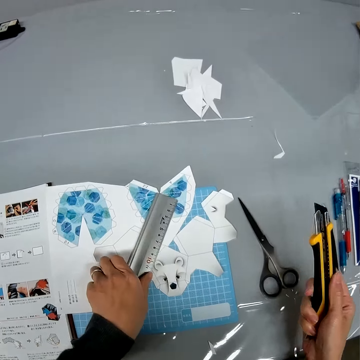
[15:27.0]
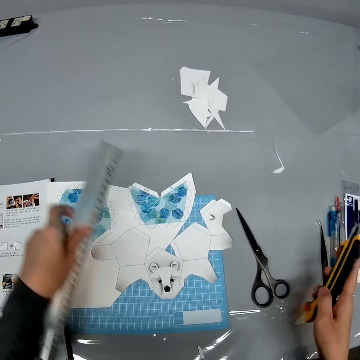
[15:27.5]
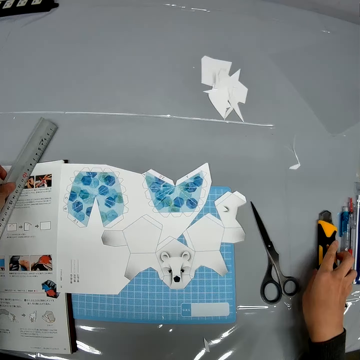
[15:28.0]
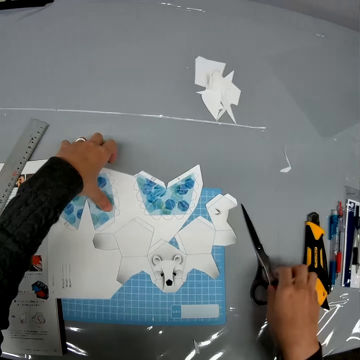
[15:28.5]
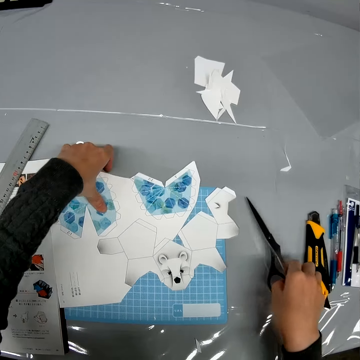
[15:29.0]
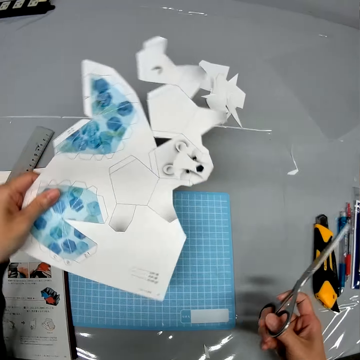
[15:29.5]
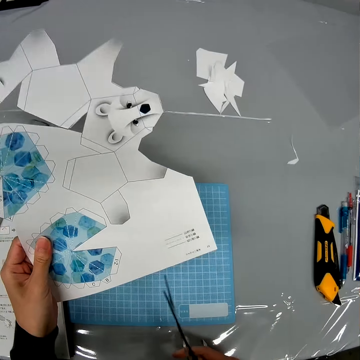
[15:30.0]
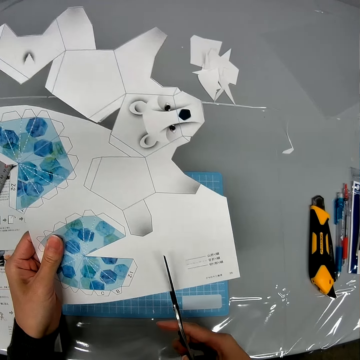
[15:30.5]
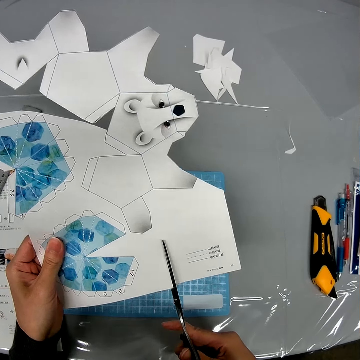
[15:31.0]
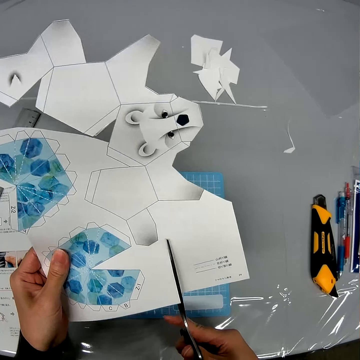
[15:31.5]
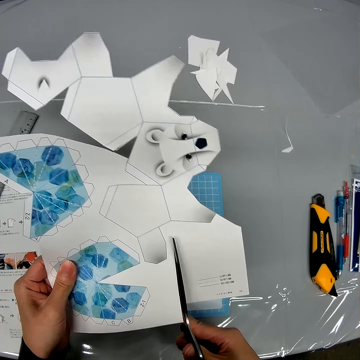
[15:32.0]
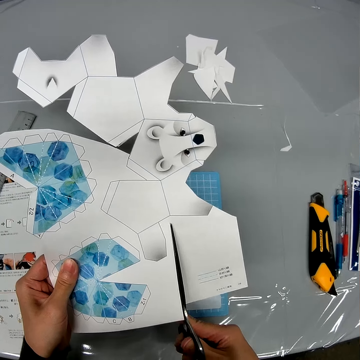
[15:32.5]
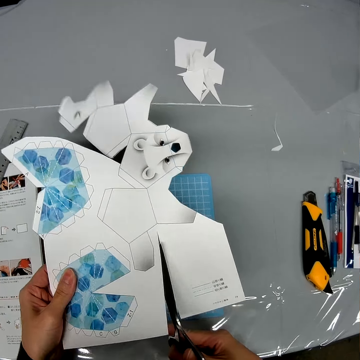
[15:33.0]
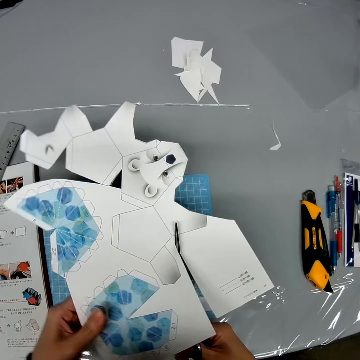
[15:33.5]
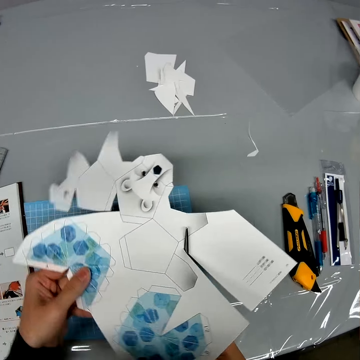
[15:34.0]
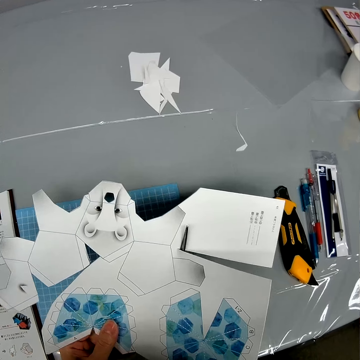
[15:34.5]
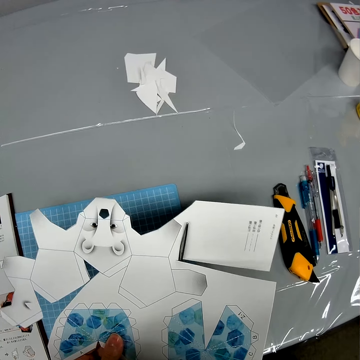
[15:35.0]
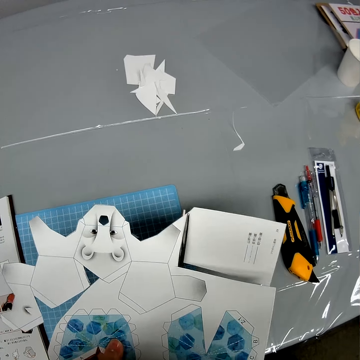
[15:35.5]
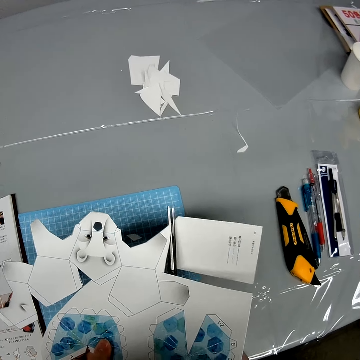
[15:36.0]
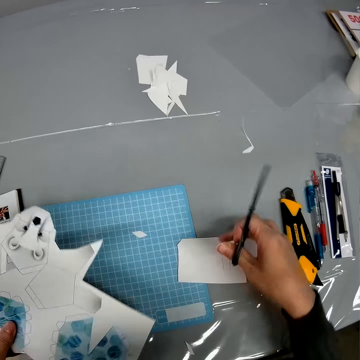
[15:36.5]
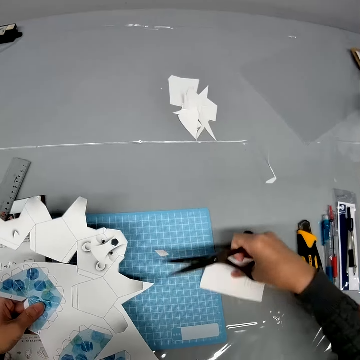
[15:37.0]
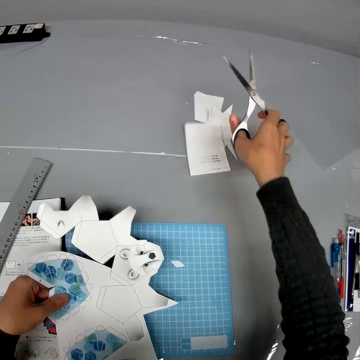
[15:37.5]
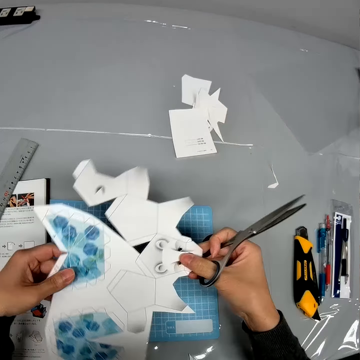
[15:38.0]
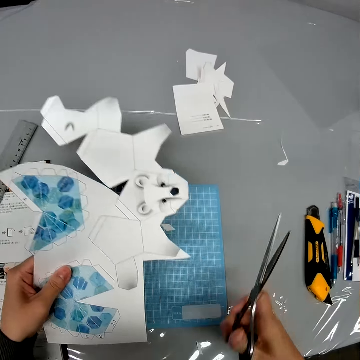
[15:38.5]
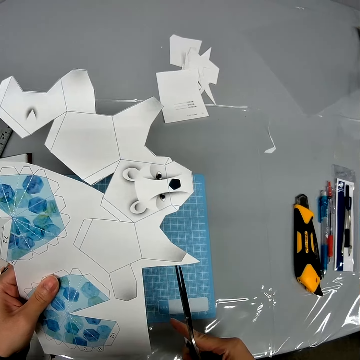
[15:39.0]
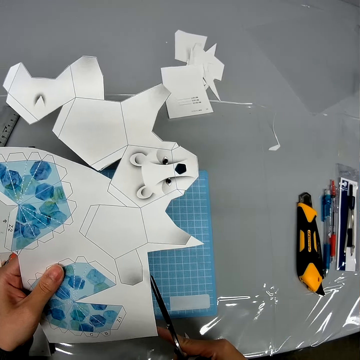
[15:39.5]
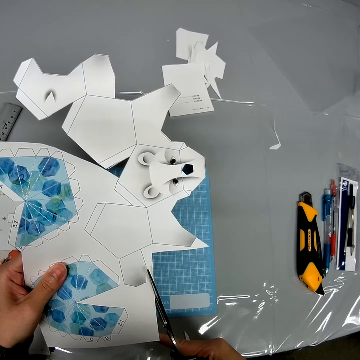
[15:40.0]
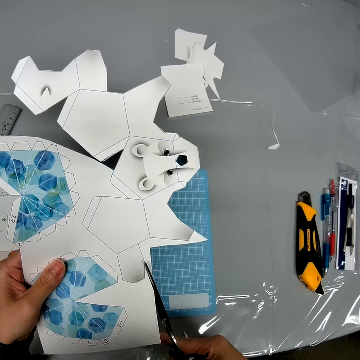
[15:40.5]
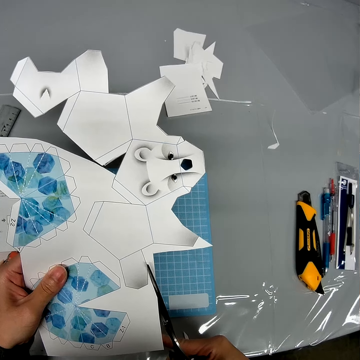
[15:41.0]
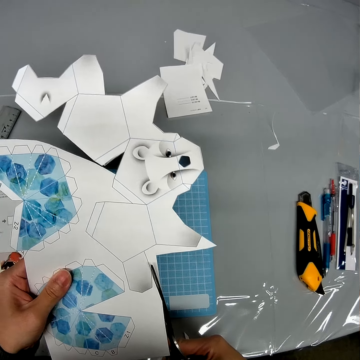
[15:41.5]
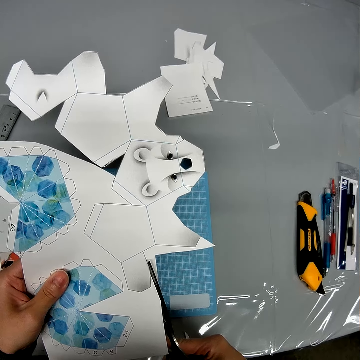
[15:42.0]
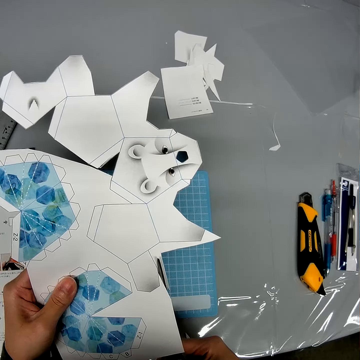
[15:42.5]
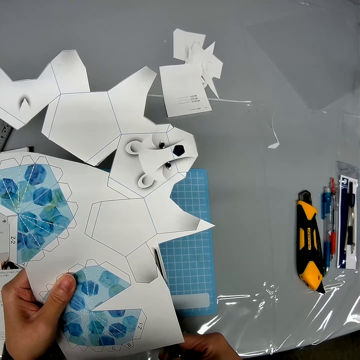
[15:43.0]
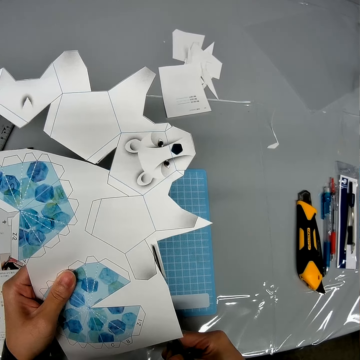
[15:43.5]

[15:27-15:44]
The camera wearer picks up a ruler. They carry the ruler. They put the stationery knife on the table. They put the ruler on the table. They pick up the craft paper. They pick up a pair of scissors from the table. They carry the paper. They turn the craft paper. They cut the craft paper with the pair of scissors. They turn the craft paper. They cut the craft paper with the pair of scissors. They pick up a paper from the table. They drop the paper on the table. They hold the craft paper. They cut the craft paper with the pair of scissors.

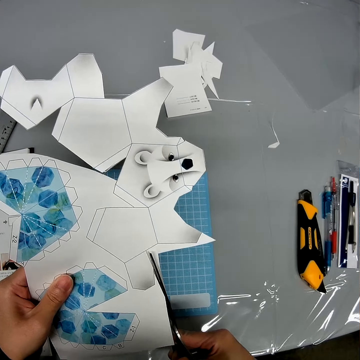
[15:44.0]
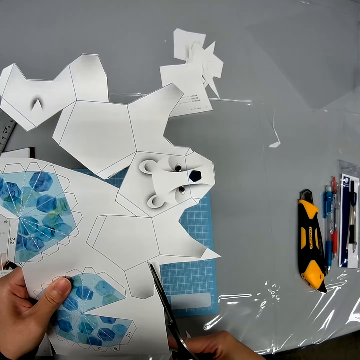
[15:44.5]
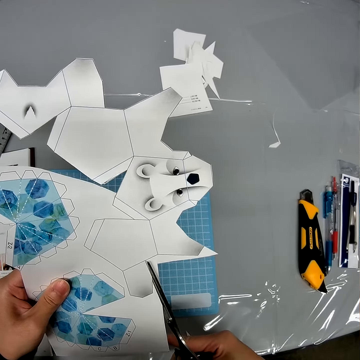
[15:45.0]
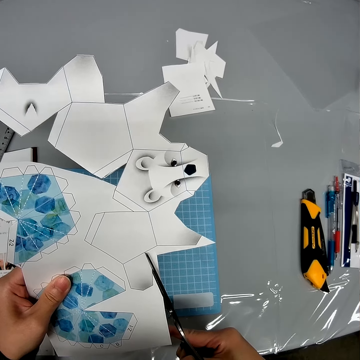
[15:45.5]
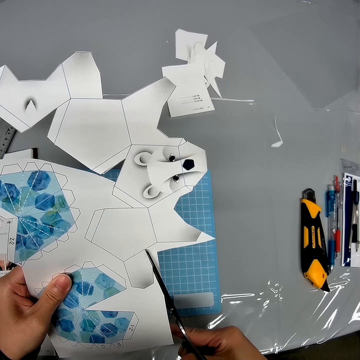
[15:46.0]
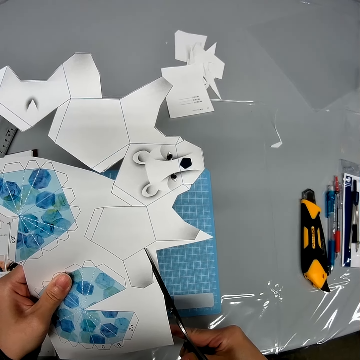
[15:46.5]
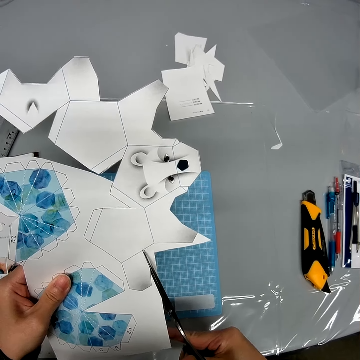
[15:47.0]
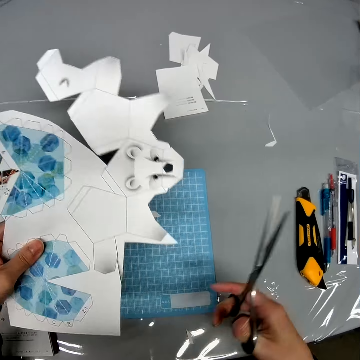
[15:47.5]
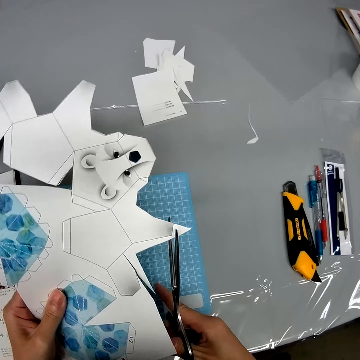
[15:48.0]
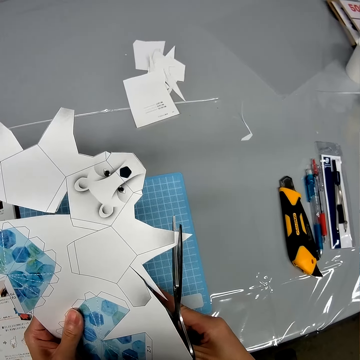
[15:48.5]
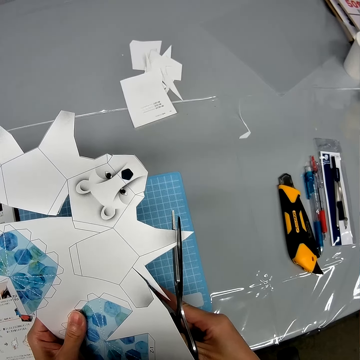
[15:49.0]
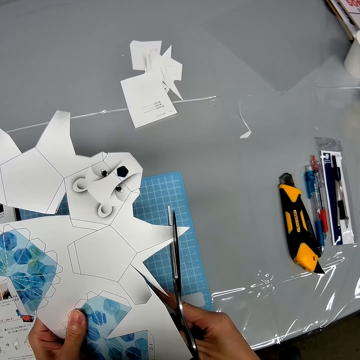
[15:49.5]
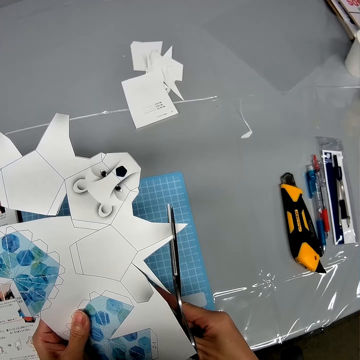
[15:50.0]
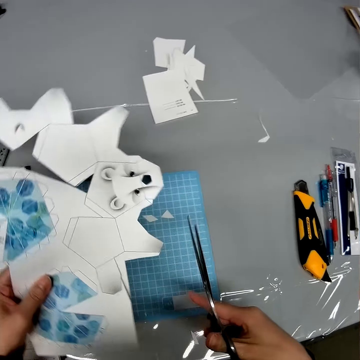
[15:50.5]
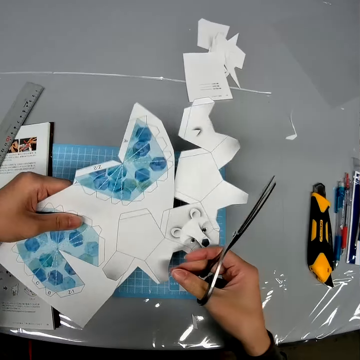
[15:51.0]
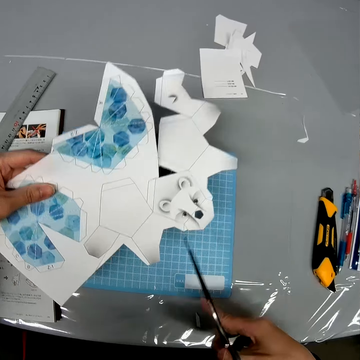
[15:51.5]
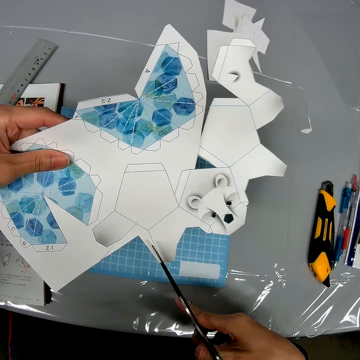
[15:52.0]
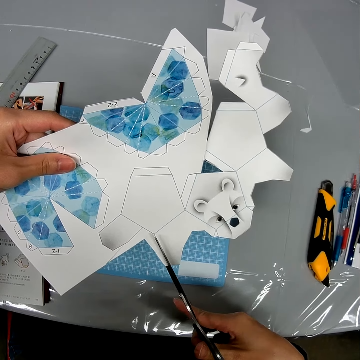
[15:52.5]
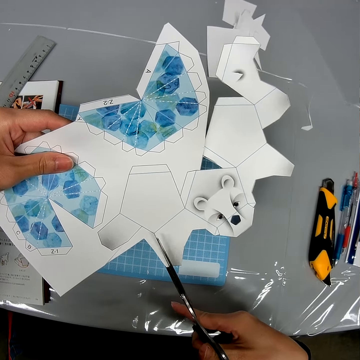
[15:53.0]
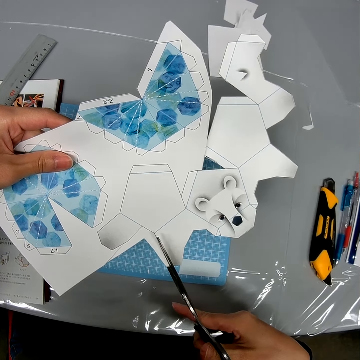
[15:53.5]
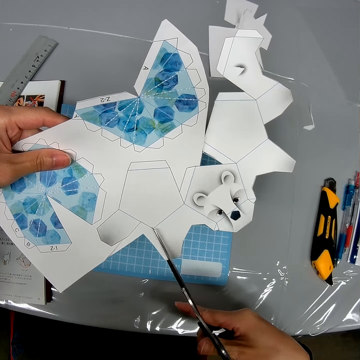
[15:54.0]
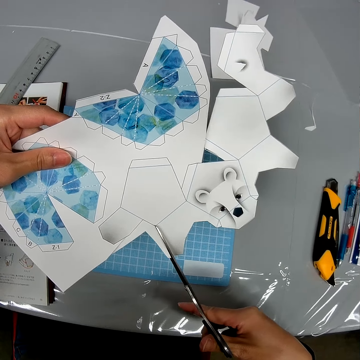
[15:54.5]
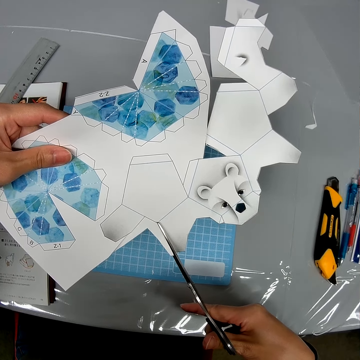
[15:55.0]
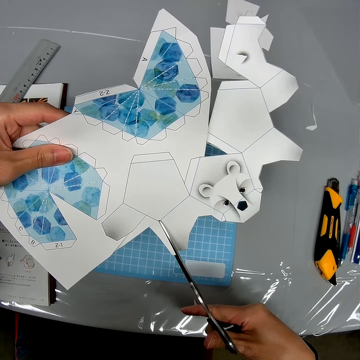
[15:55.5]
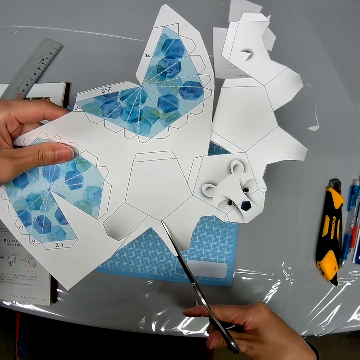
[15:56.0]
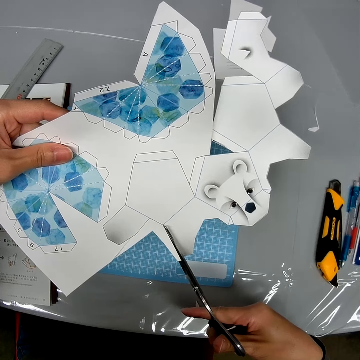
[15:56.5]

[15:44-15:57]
The camera wearer turns the craft paper. They cut the craft paper with a pair of scissors. They turn the craft paper. They cut the craft paper with the pair of scissors.

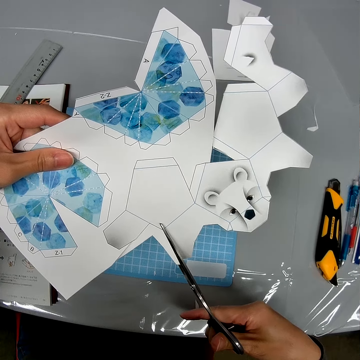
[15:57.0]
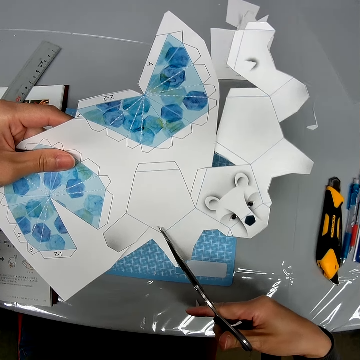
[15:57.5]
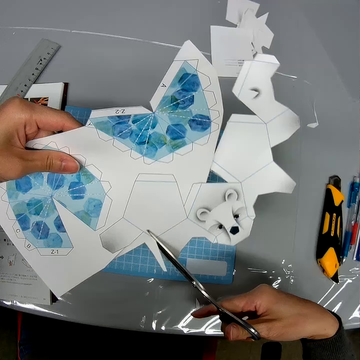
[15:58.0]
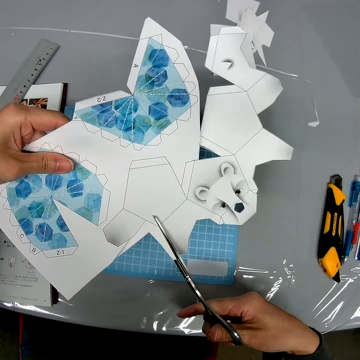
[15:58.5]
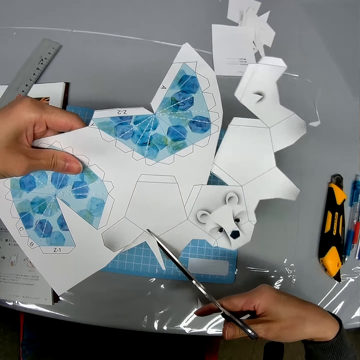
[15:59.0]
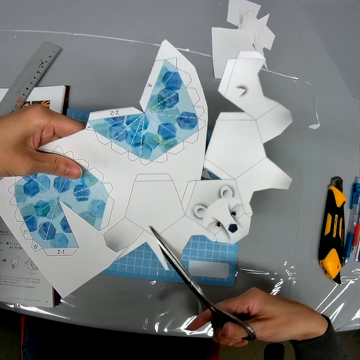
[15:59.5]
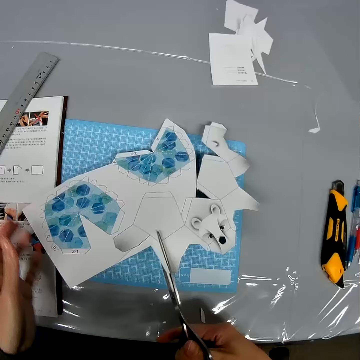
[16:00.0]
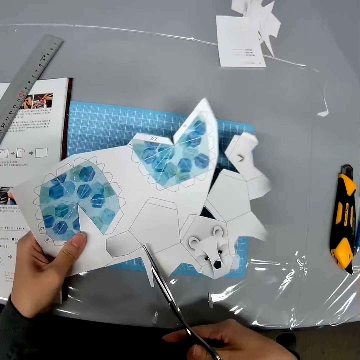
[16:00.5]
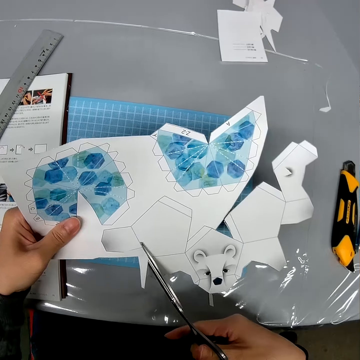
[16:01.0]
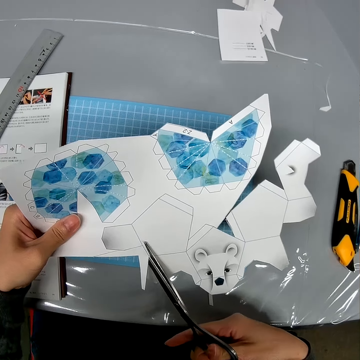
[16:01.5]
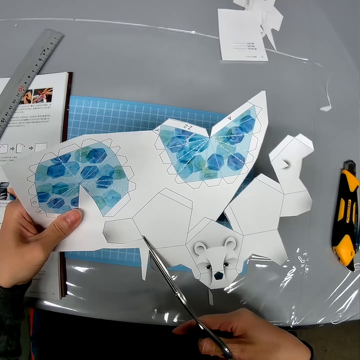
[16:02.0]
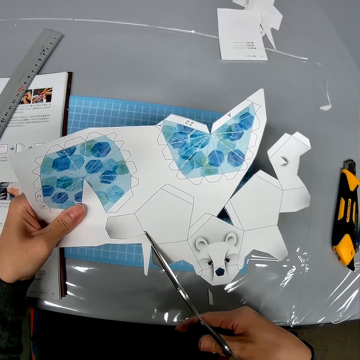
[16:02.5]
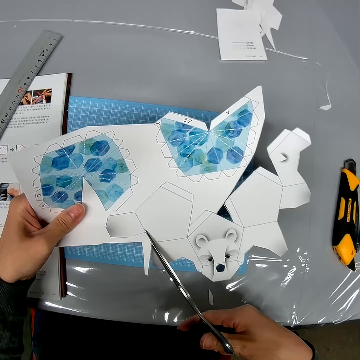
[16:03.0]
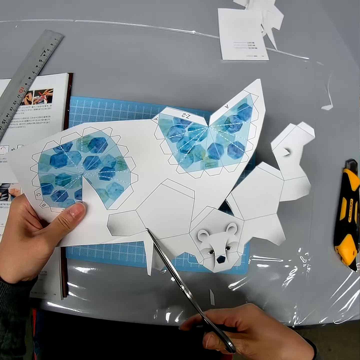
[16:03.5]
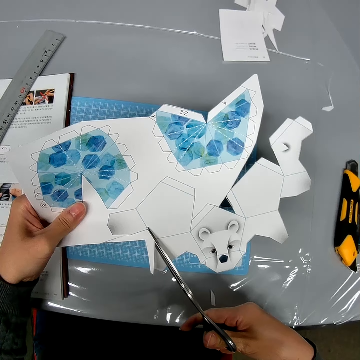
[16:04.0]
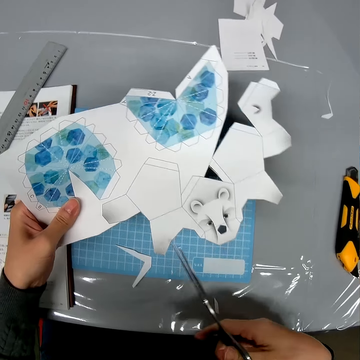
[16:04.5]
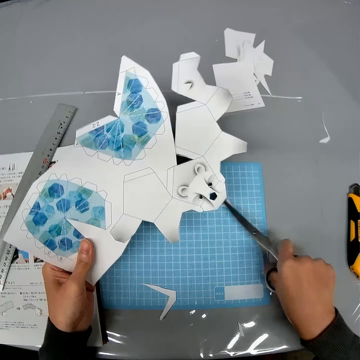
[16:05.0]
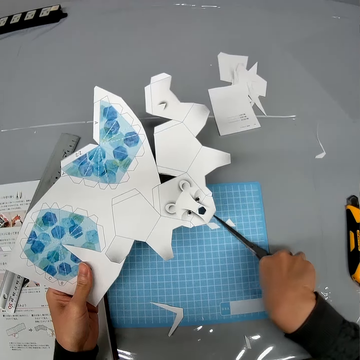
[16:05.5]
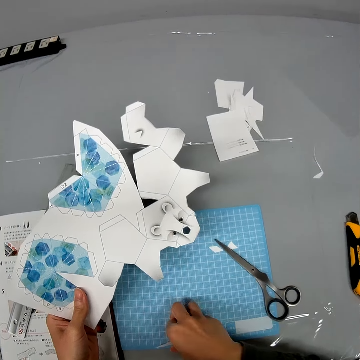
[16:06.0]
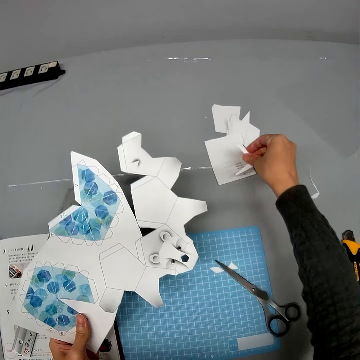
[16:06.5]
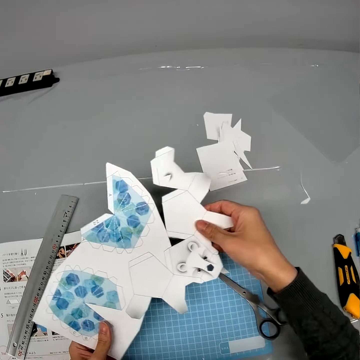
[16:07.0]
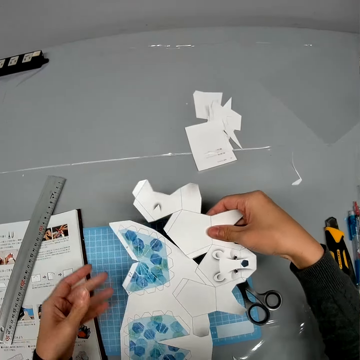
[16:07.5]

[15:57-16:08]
The camera wearer turns the craft paper. They cut the craft paper with a pair of scissors. They put the pair of scissors on the cutting mat. They pick up pieces of paper from the cutting mat. They drop the pieces of paper on the table. They turn the craft paper.
